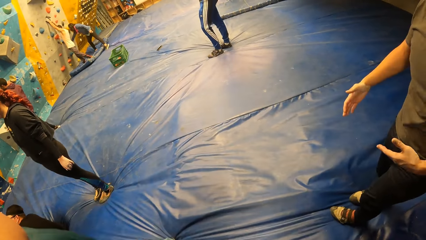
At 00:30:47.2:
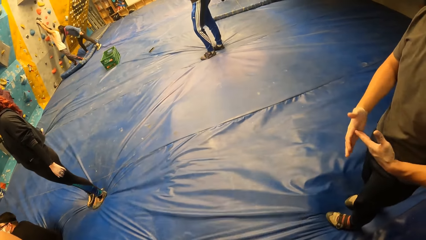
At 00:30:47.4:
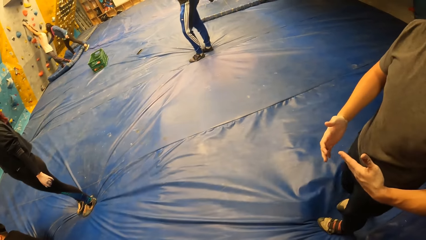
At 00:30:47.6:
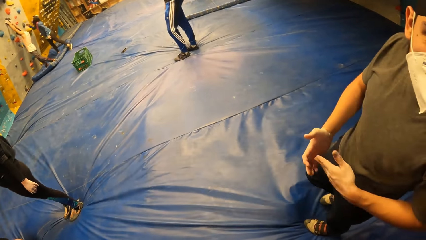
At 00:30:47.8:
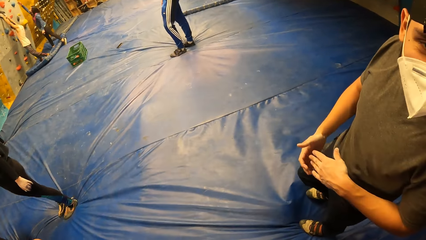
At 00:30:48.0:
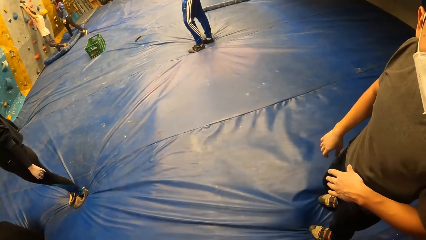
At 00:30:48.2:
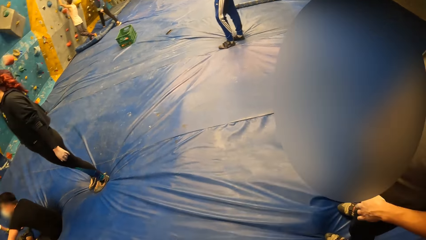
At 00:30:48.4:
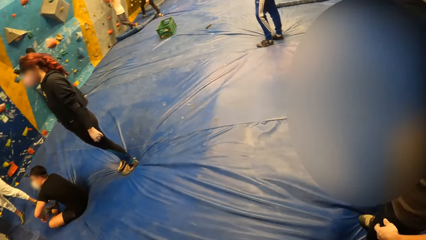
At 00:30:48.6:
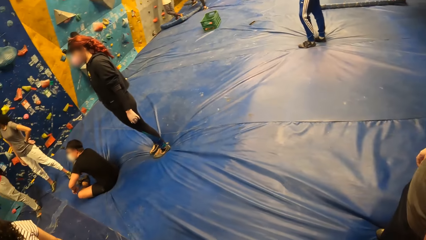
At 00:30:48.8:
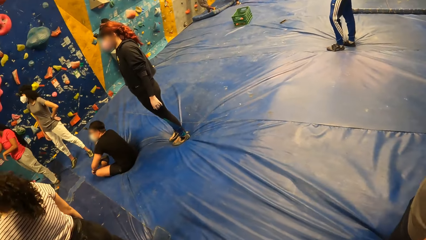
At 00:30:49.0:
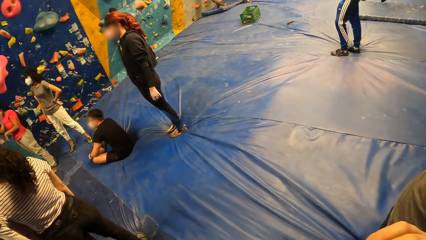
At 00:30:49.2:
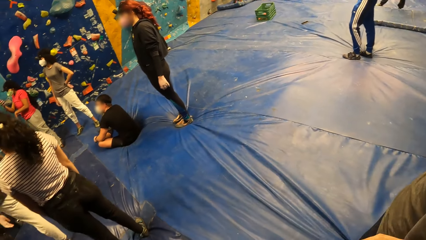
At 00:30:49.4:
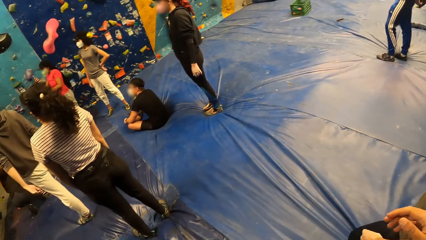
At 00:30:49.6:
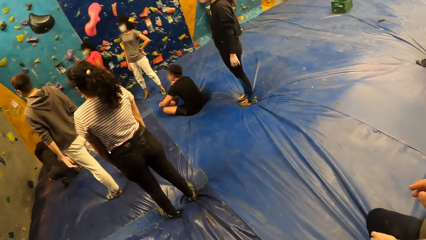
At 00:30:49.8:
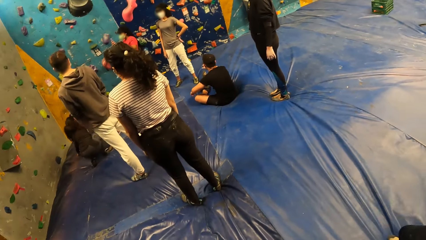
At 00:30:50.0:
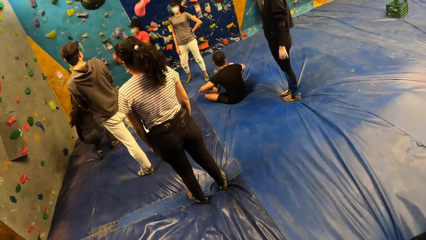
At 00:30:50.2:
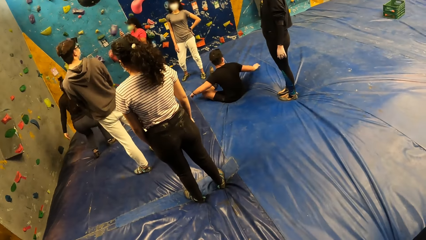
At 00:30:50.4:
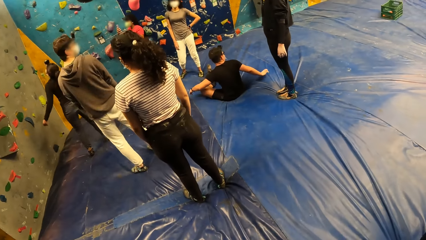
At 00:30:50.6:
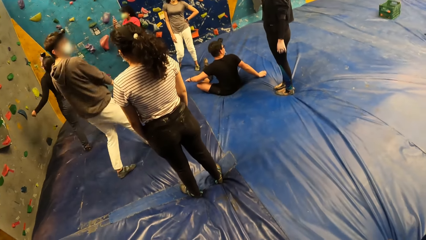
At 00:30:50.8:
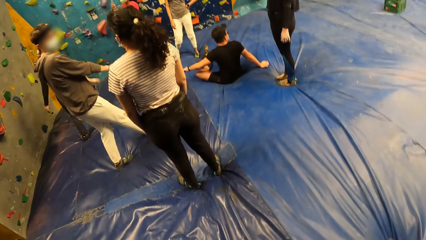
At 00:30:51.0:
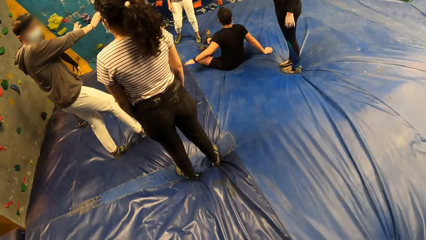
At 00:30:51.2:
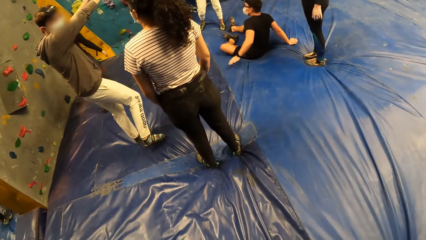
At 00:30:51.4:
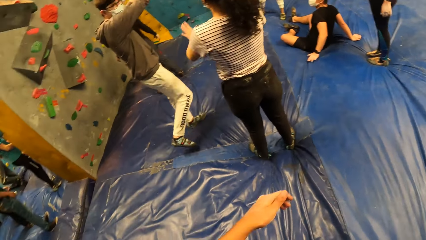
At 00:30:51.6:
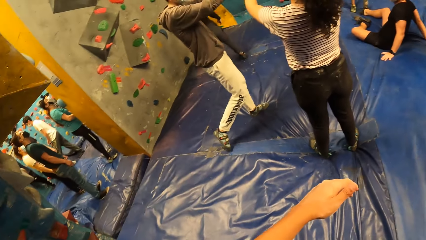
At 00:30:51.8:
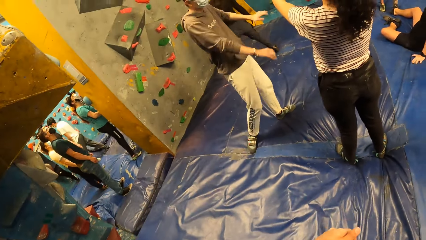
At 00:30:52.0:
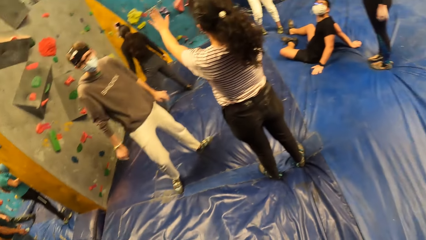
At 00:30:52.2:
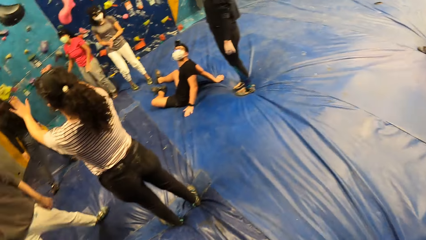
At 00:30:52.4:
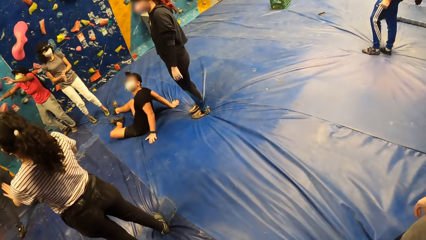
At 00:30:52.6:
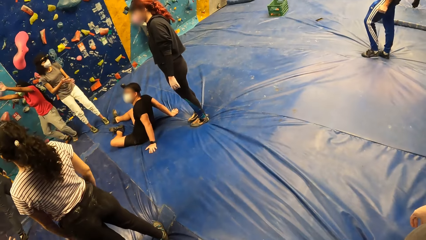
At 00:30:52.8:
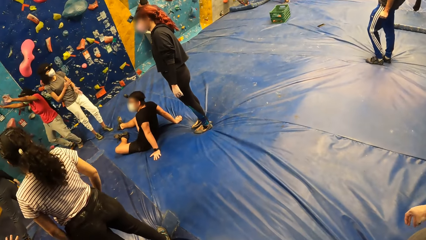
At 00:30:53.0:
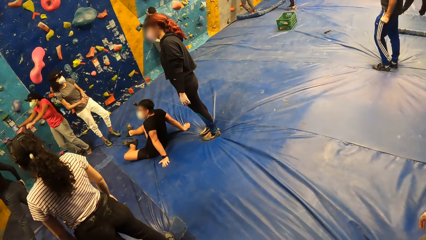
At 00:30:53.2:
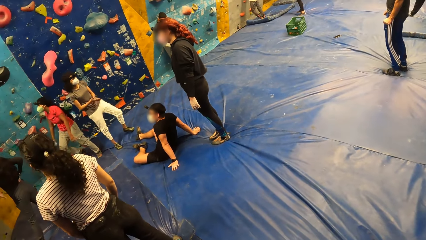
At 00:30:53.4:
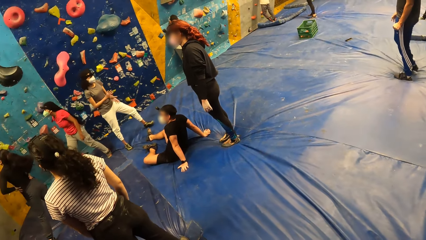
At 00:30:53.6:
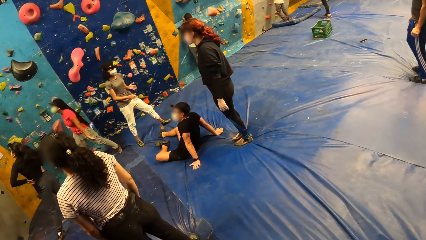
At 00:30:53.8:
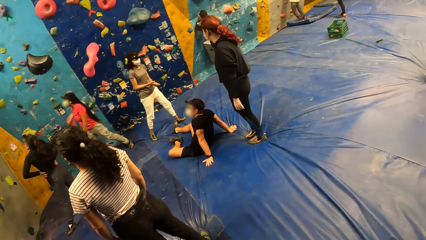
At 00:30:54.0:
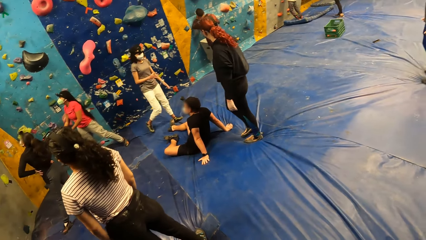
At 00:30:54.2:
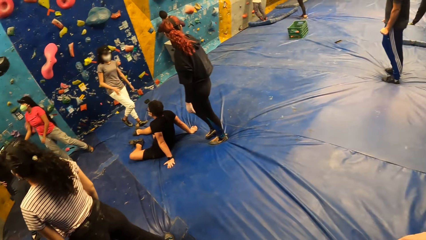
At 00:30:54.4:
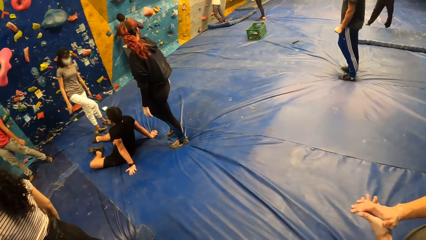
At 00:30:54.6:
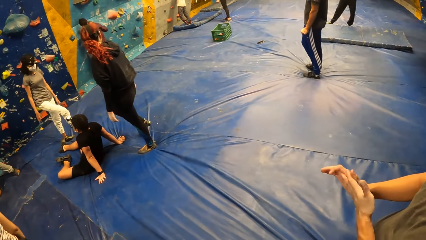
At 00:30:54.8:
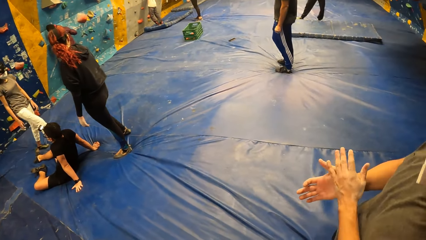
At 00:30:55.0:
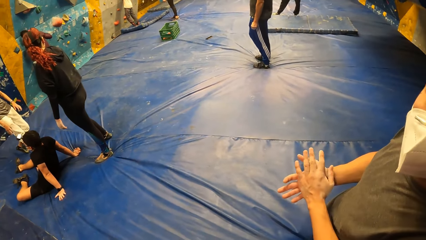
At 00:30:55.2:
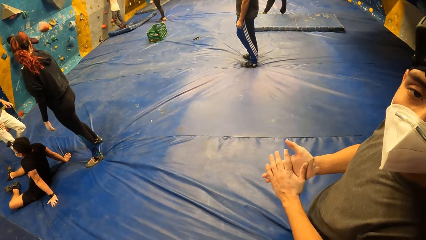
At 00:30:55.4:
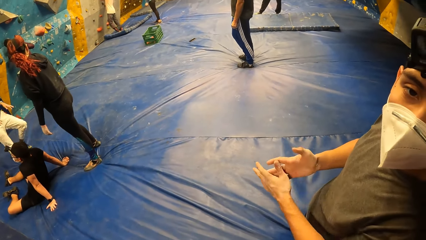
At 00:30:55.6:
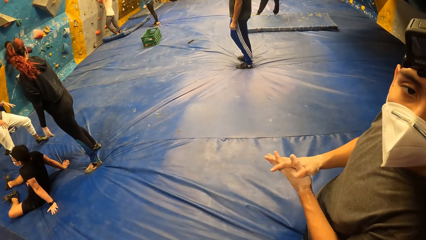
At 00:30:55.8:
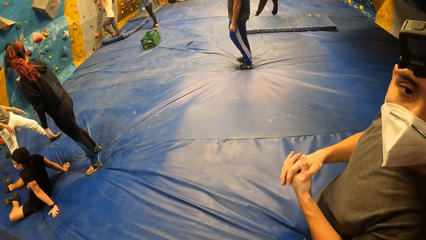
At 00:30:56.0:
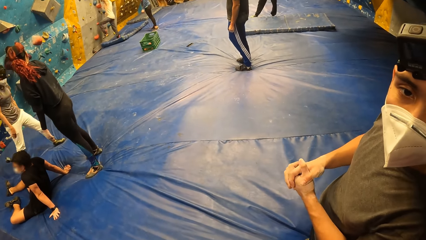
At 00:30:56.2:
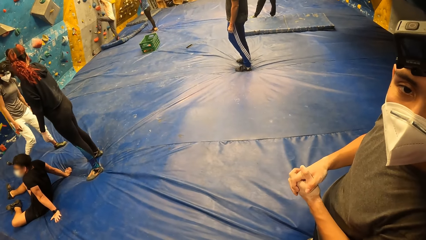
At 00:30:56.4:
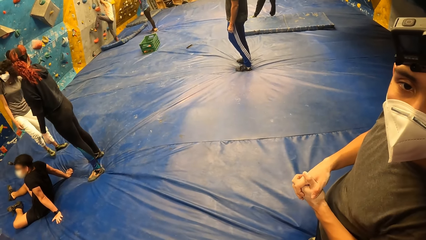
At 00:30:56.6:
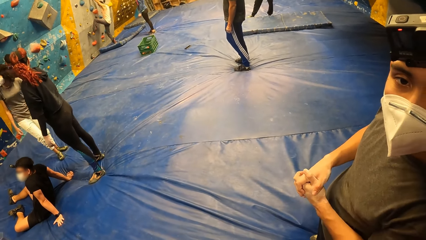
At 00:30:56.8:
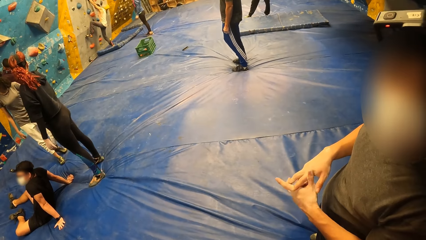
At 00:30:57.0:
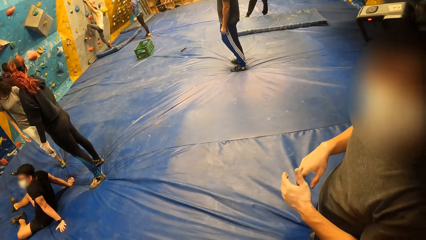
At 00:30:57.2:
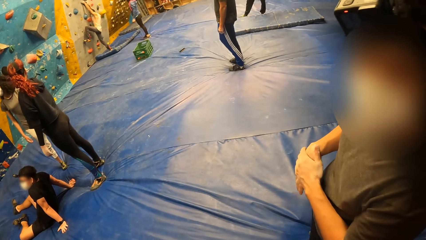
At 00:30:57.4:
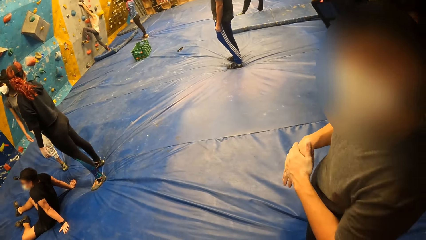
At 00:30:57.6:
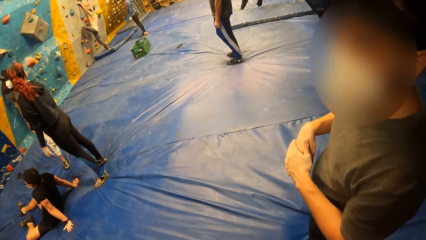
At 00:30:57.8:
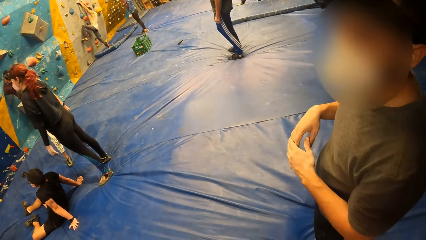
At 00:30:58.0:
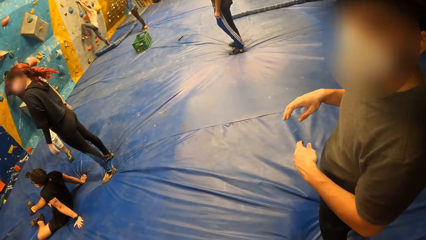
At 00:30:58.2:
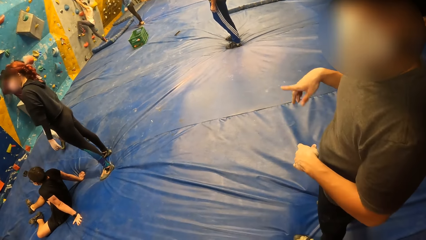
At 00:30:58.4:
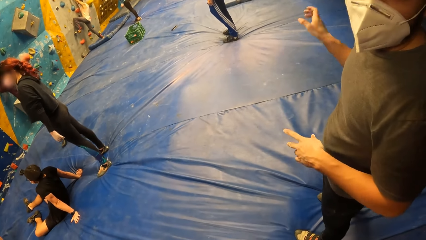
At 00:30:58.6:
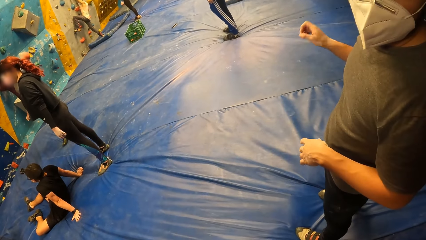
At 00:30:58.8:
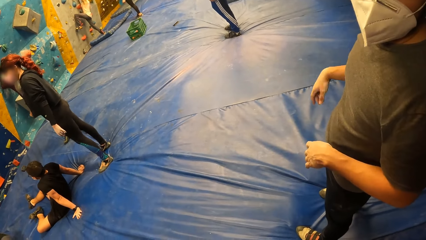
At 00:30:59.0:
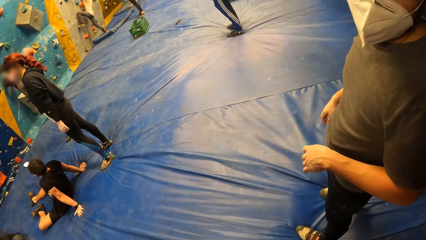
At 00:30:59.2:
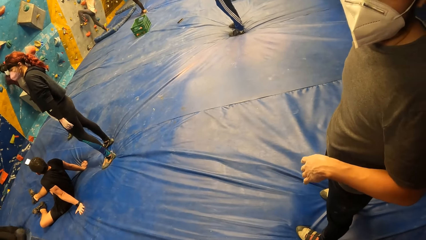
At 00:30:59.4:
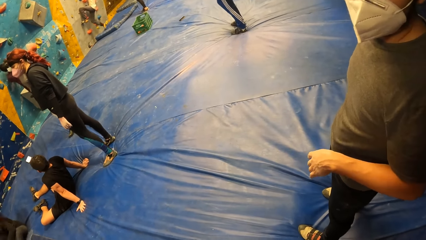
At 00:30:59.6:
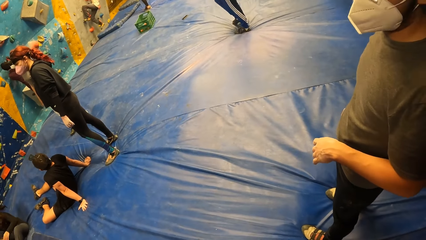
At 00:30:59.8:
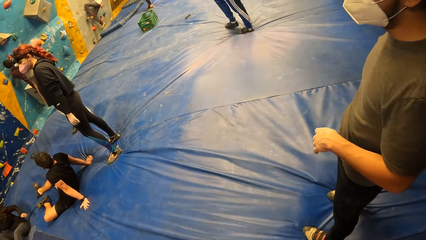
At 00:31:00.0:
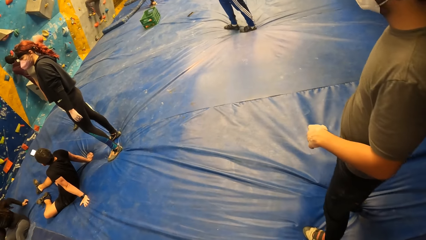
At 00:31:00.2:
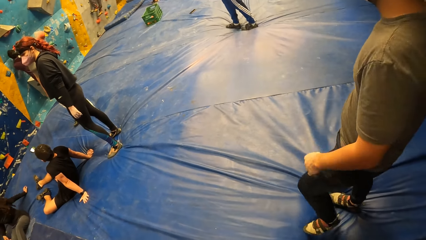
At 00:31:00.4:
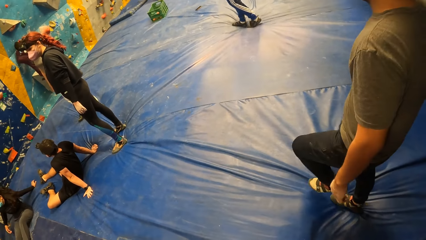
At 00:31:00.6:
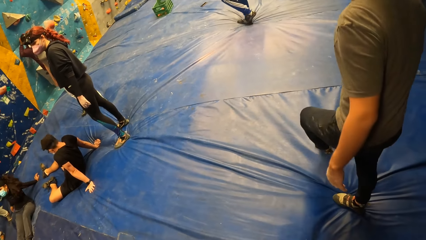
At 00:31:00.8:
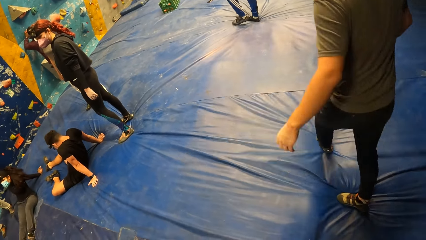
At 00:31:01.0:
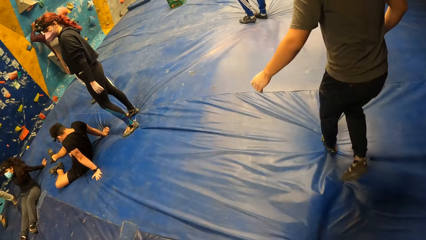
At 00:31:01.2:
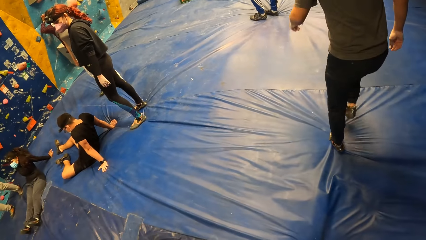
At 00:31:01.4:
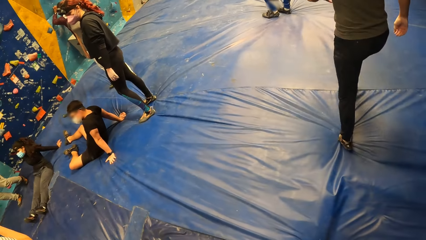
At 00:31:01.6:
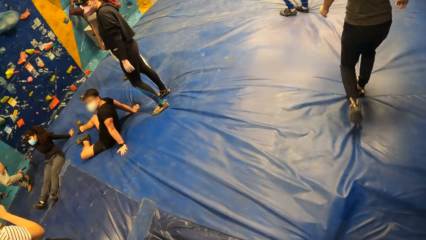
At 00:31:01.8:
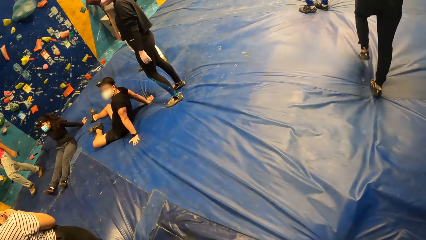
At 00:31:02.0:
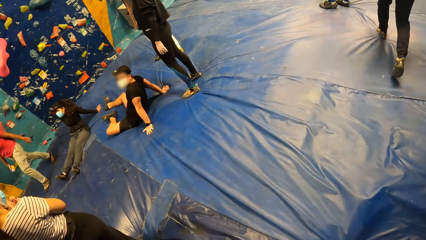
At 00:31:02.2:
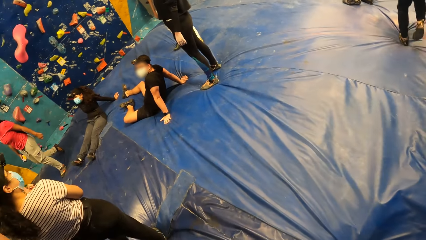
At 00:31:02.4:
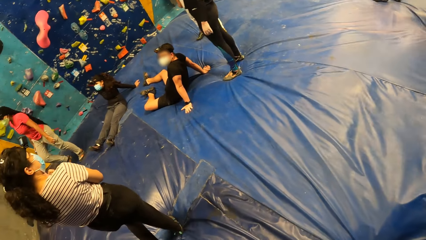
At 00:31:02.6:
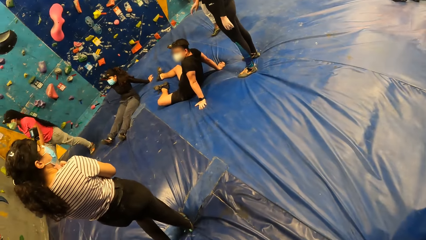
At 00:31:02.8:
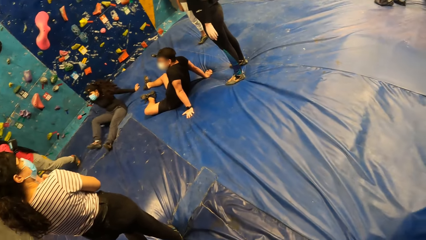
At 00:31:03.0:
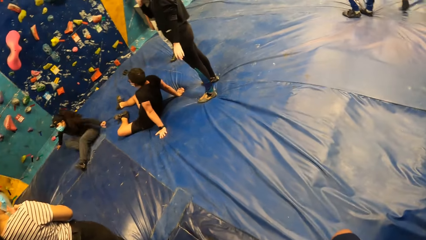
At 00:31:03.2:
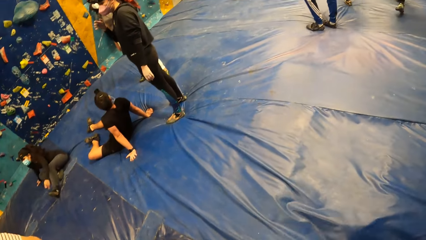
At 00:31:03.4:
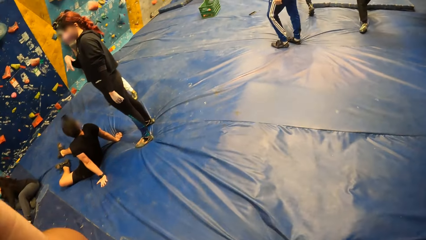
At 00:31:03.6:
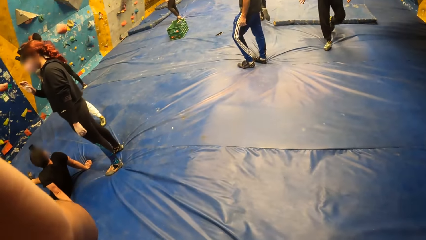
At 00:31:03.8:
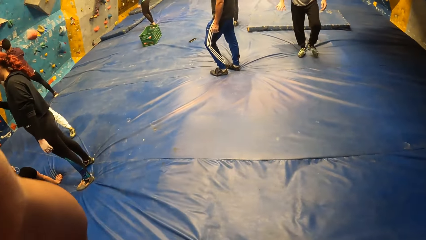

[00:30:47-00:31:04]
A man flips the hands. The camera wearer looks around in the room. Another man wipes the face on the cloth. A woman lifts hands. The camera wearer looks around in the room. The first man rubs hands together and sways a hand. The camera wearer looks around in the room.
